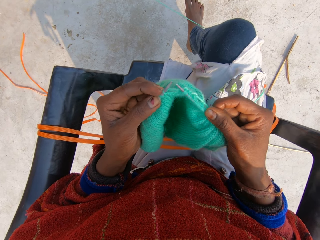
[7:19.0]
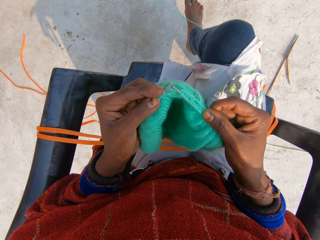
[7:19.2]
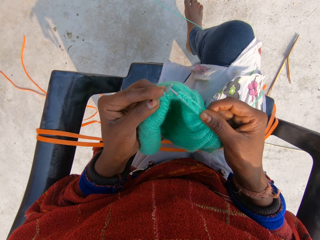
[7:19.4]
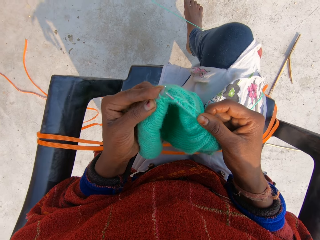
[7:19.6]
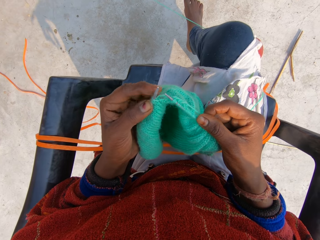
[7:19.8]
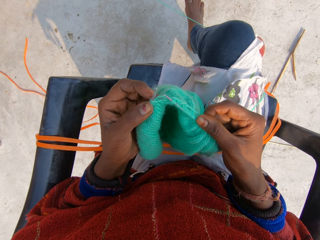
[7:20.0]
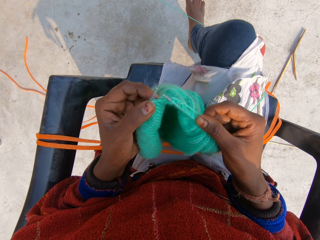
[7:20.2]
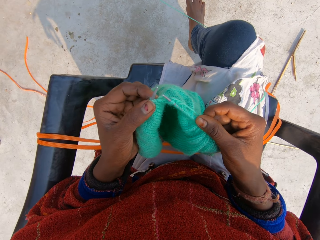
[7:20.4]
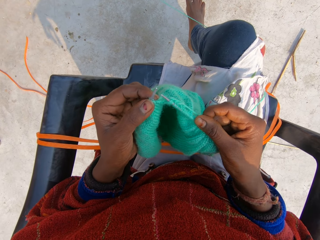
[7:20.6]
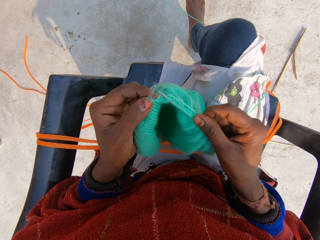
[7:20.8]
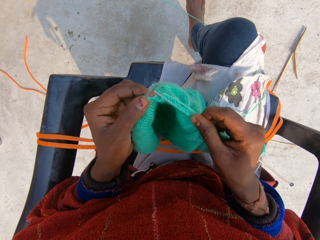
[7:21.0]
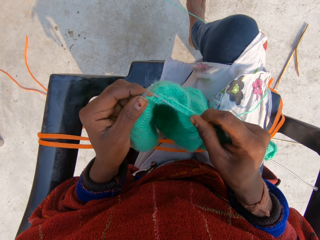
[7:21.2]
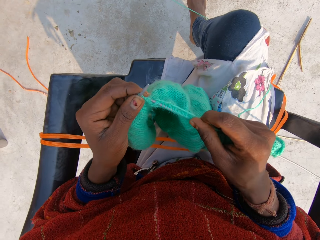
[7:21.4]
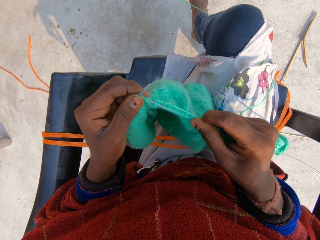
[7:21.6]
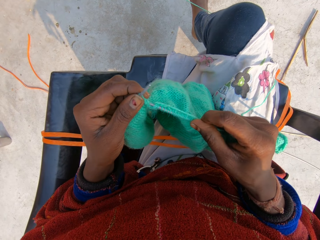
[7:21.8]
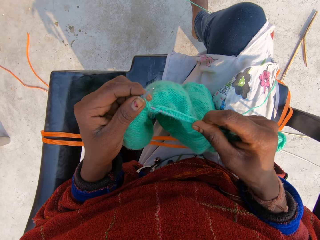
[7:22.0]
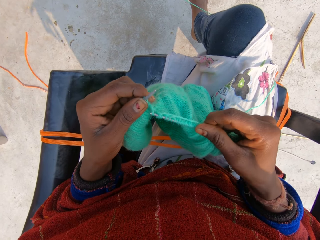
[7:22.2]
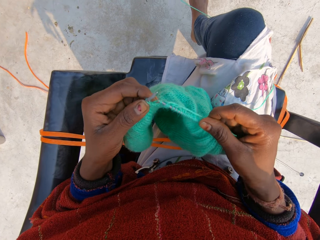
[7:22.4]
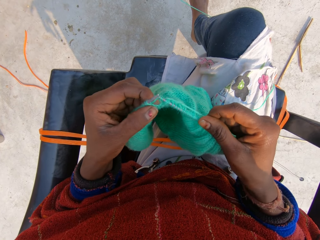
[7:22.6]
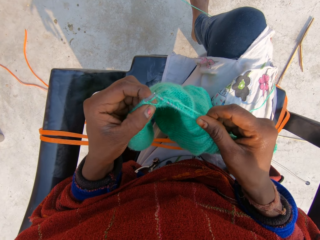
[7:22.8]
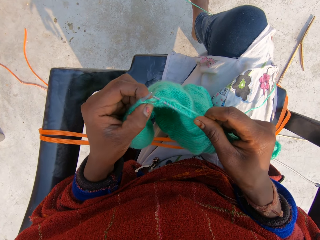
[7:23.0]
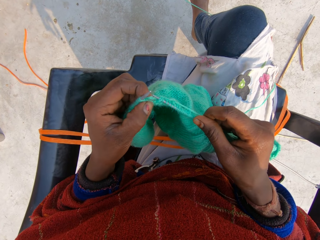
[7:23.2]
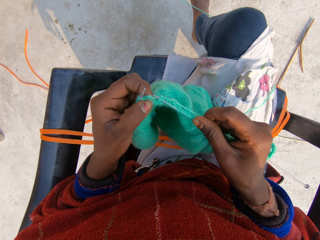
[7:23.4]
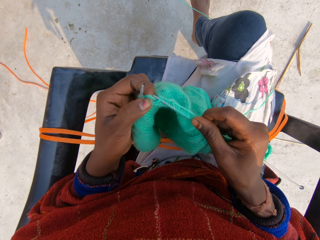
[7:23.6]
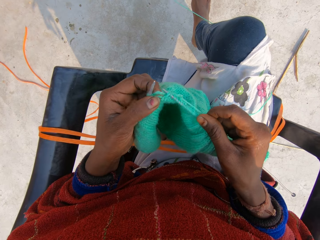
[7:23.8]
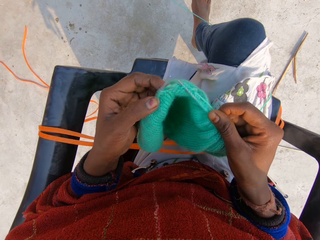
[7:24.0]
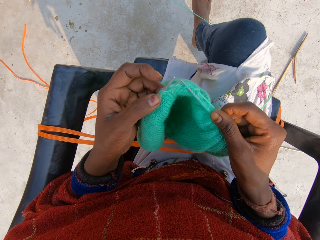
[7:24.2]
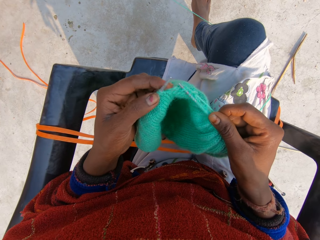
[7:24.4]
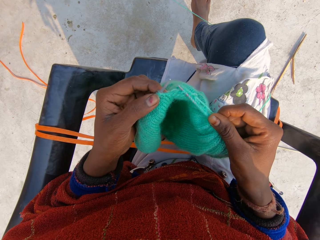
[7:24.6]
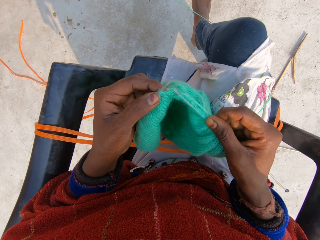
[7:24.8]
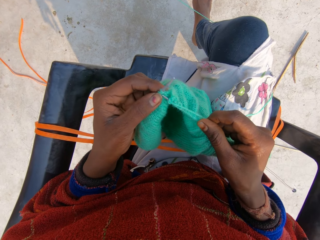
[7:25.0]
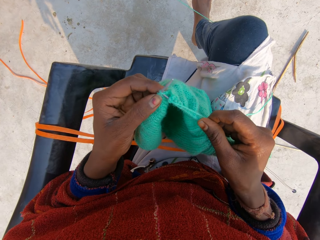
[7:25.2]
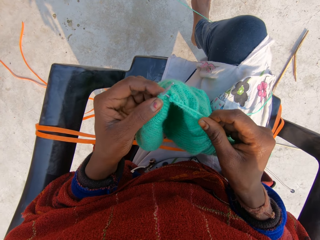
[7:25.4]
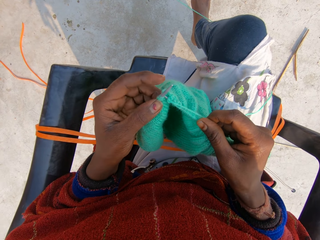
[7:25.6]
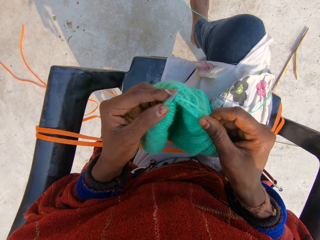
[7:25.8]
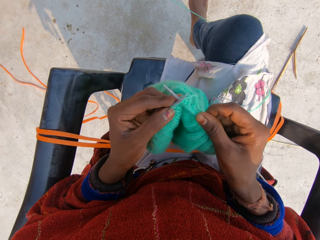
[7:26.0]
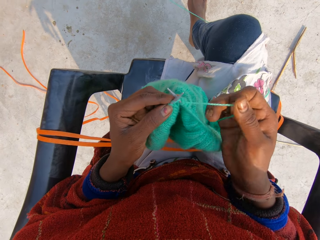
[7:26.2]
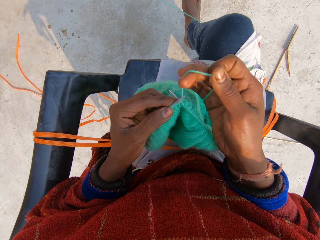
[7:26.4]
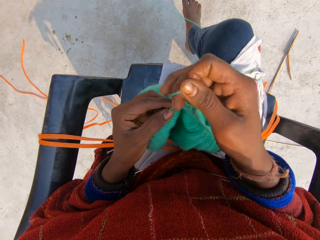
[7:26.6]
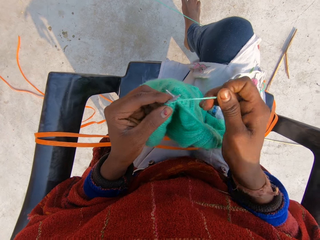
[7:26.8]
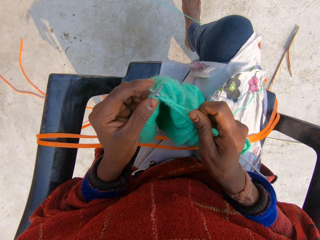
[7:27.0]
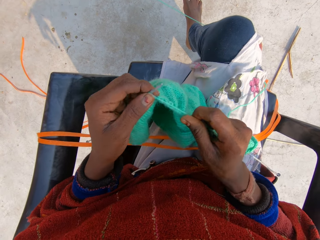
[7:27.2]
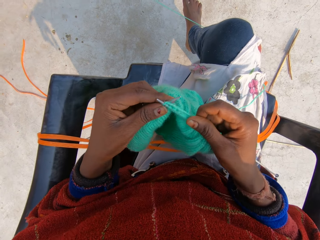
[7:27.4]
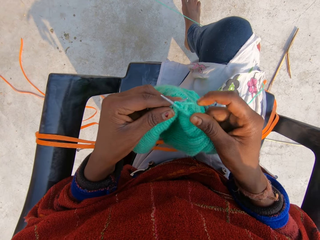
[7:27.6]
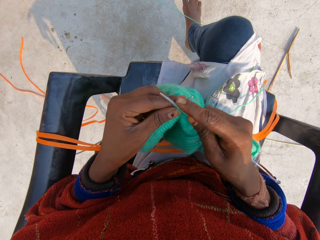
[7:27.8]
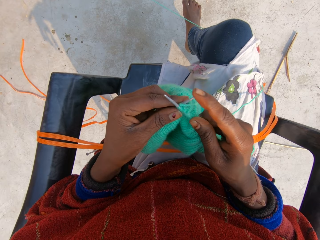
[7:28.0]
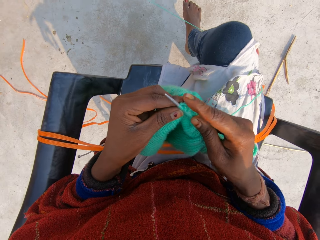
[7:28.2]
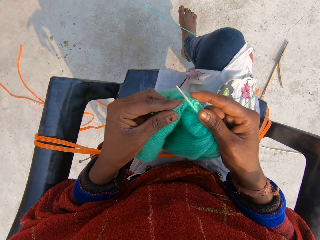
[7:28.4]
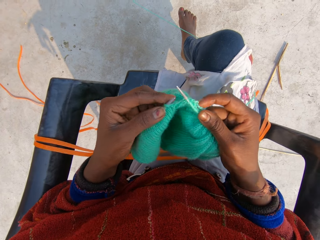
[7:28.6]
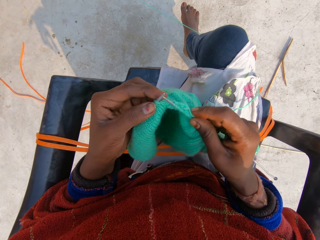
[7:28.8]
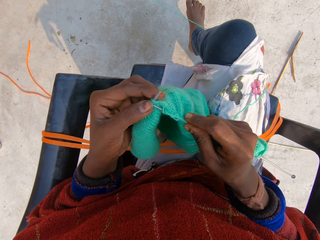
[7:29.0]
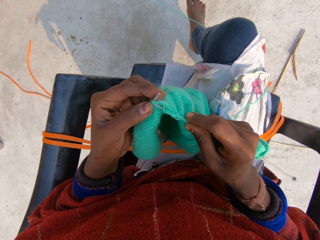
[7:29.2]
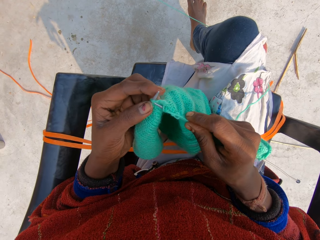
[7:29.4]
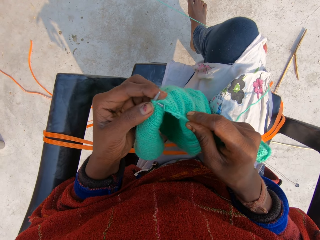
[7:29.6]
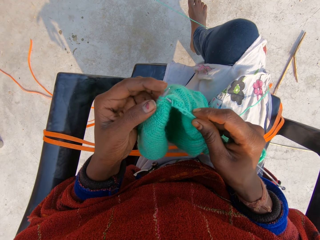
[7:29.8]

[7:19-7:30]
The camera wearer continues to knit the blue material. They touch the thread. They roll the thread around the crochet and sew the sweater.

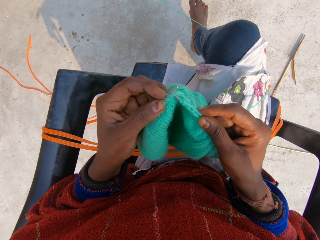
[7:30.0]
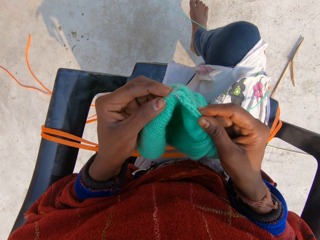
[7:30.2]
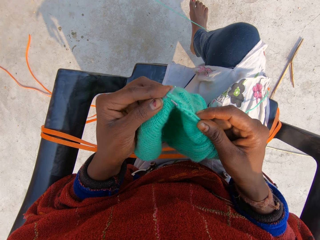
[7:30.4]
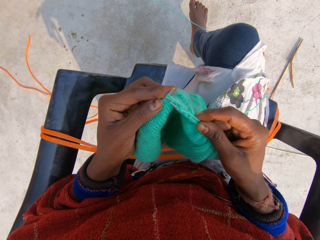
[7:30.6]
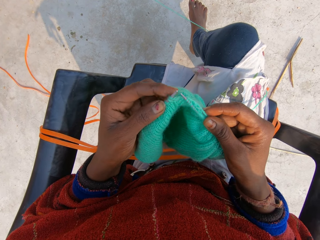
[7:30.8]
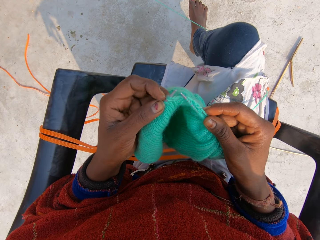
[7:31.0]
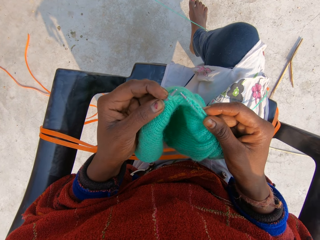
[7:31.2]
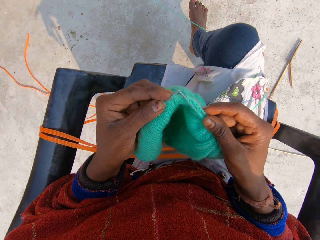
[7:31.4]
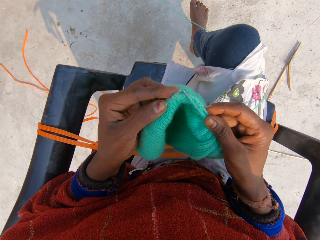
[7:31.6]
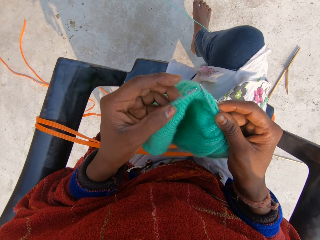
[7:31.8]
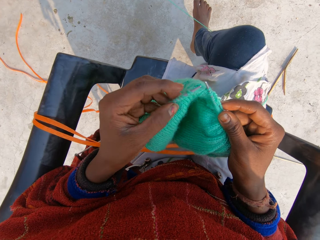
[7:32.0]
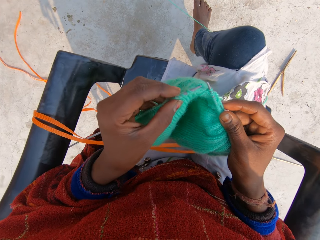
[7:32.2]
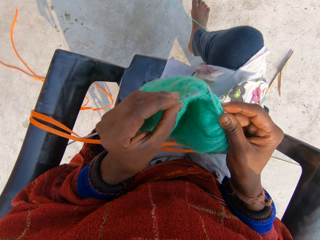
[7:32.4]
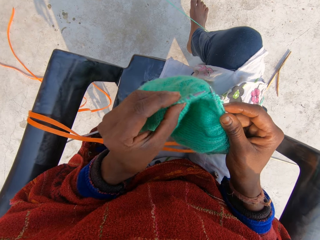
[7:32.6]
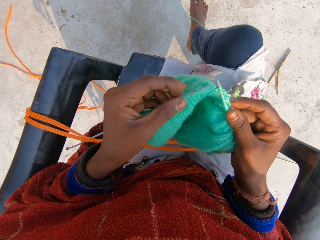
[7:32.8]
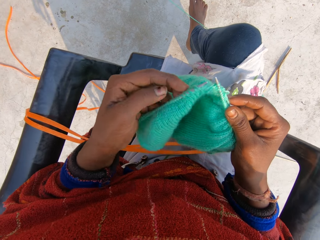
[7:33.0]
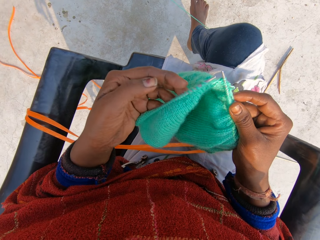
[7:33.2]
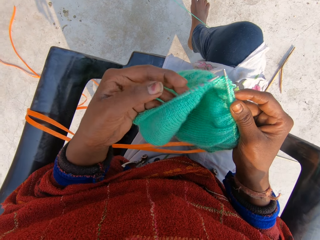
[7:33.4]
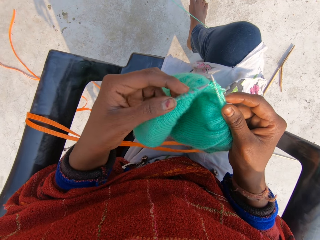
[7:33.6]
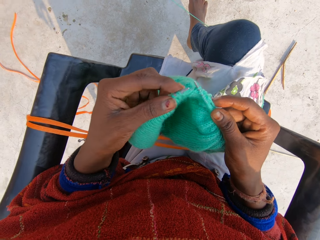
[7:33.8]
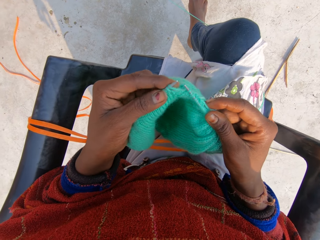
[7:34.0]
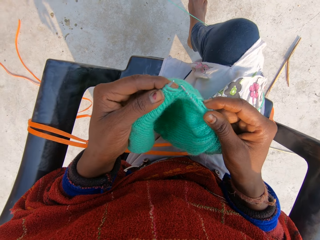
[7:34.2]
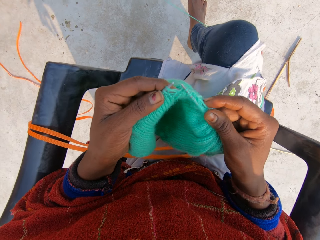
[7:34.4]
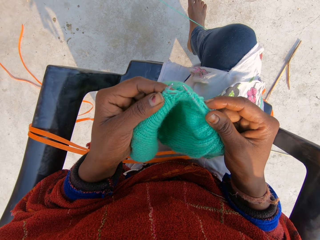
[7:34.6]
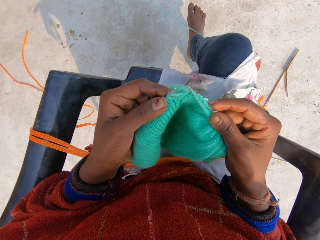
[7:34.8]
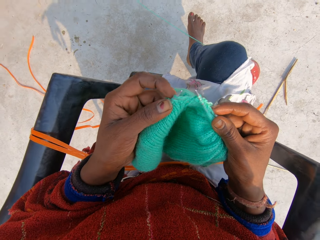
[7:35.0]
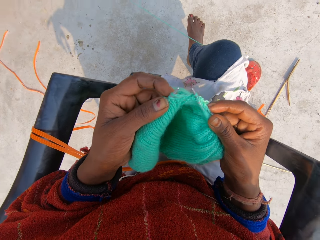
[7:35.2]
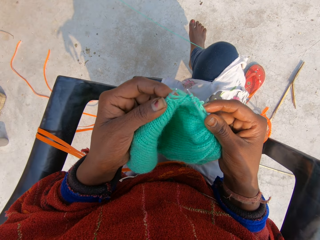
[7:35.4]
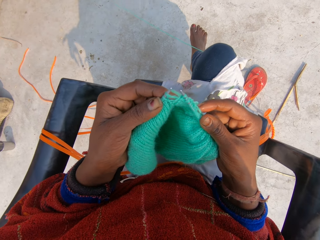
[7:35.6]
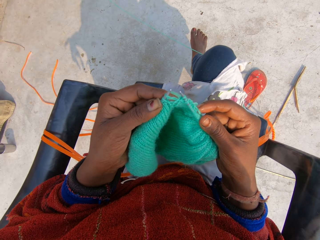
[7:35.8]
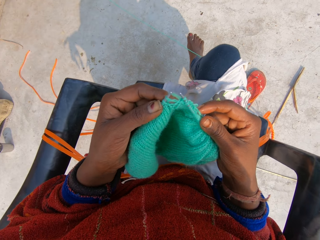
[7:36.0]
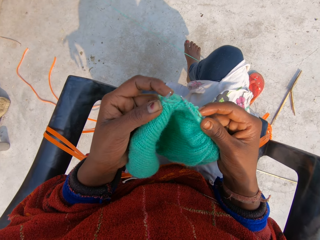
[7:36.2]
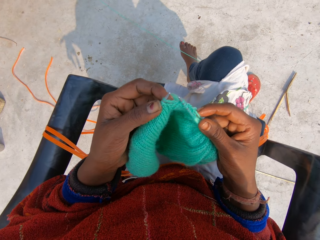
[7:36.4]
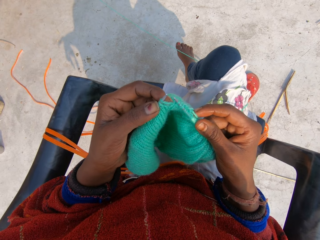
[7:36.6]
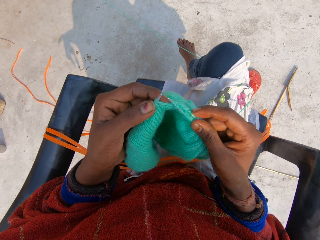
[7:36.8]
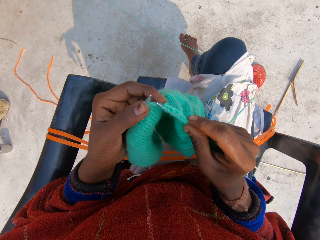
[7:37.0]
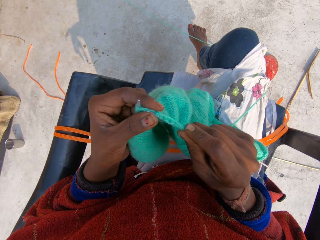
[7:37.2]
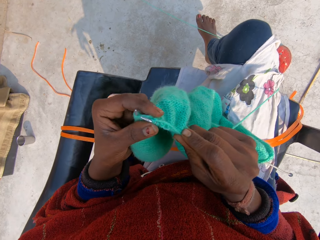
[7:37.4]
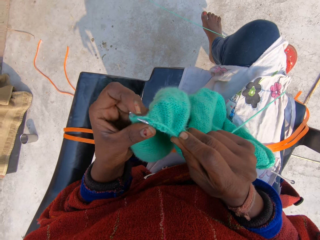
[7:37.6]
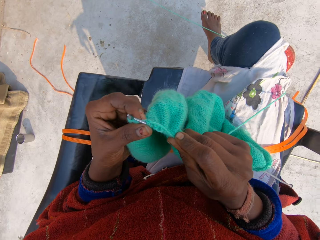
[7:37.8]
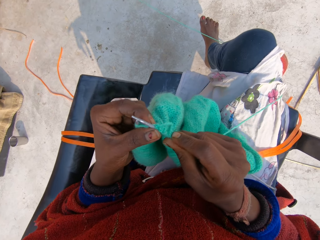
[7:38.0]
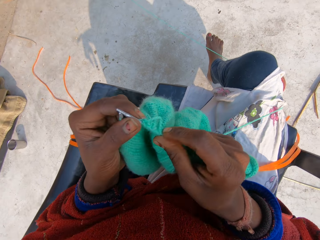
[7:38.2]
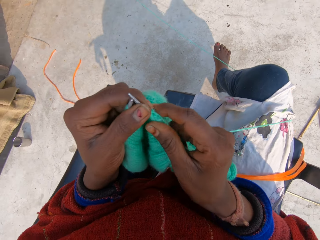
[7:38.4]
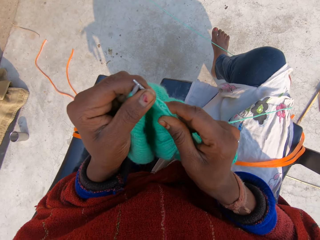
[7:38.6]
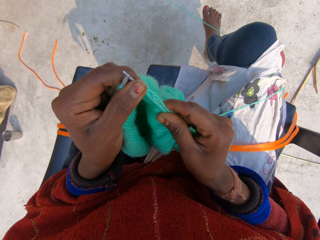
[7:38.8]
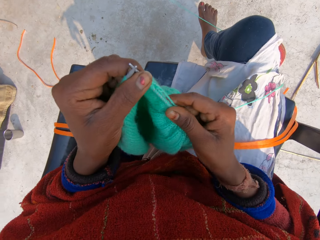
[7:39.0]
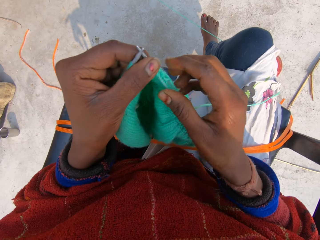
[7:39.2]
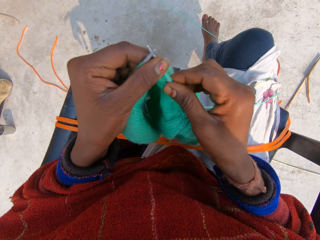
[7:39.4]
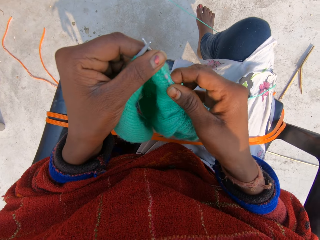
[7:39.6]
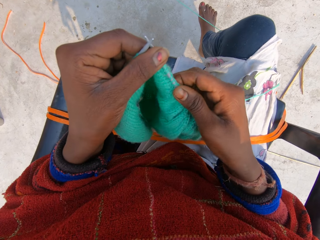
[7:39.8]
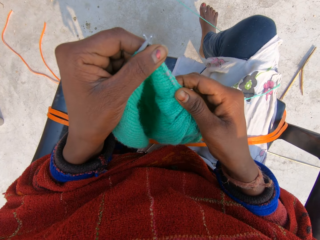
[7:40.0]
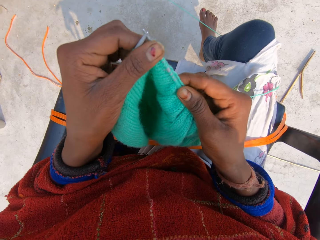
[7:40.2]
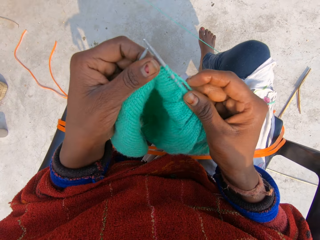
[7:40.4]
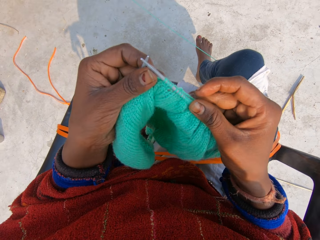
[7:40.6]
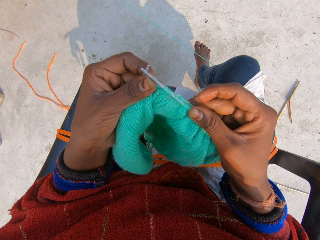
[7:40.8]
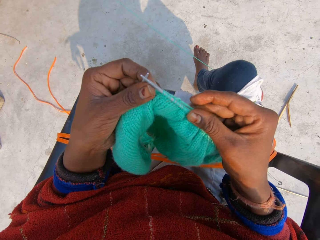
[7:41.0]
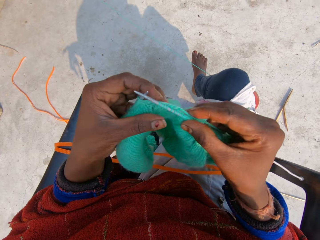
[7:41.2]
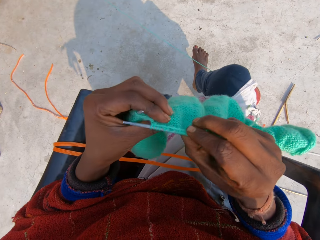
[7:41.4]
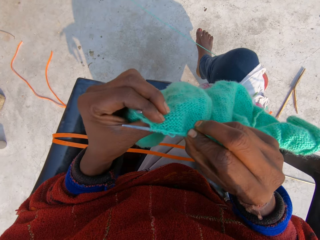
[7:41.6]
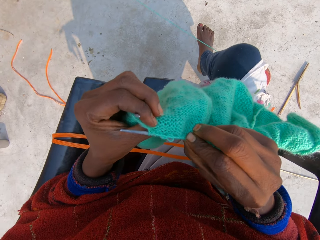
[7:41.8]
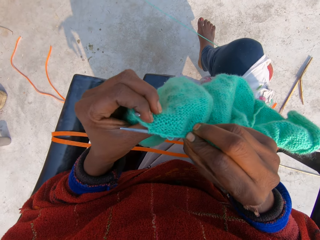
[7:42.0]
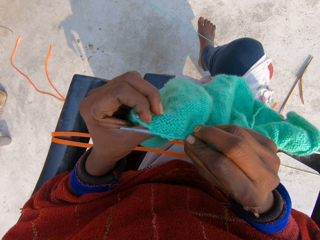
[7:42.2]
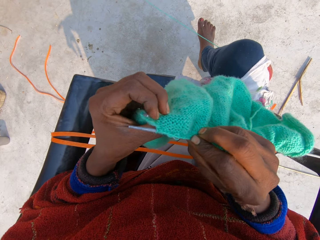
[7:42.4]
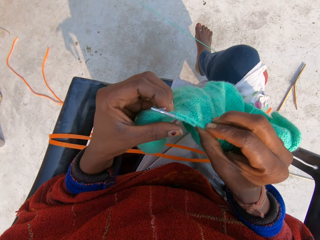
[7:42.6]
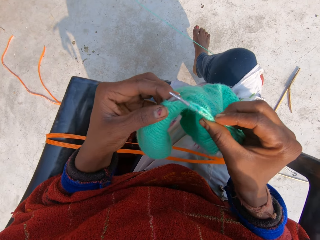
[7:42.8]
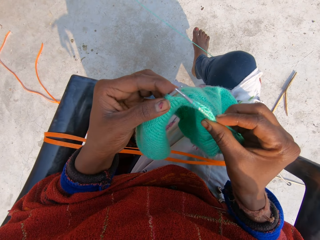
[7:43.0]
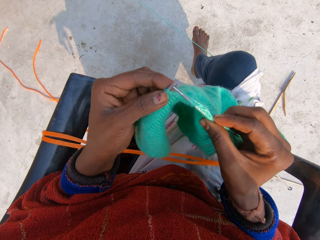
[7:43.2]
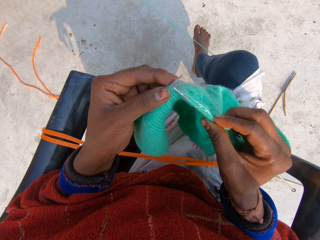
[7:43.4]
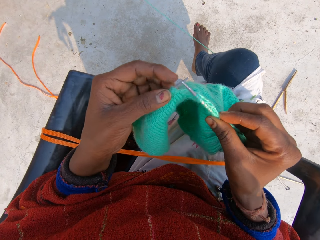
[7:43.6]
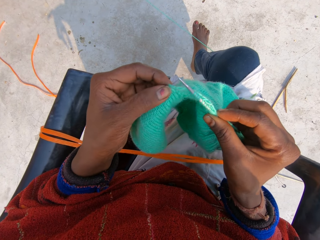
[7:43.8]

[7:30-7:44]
The camera wearer touches the thread. They continue to knit the blue material. They hold the sweater, move the sweater together, and look at the sweater.
